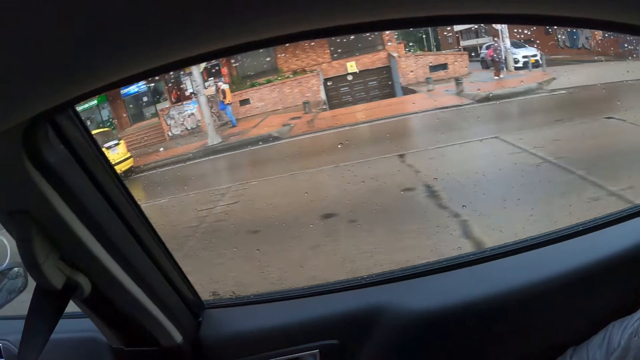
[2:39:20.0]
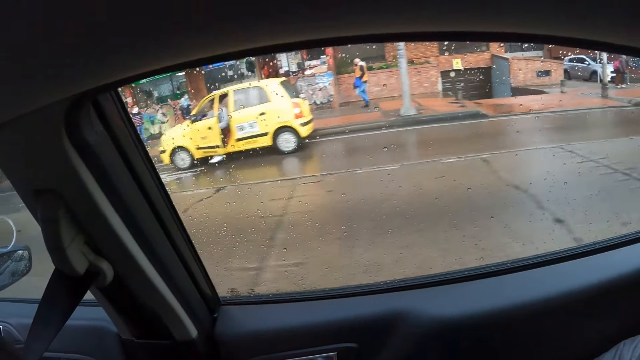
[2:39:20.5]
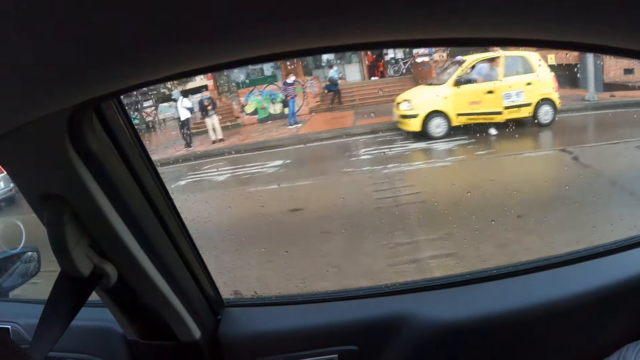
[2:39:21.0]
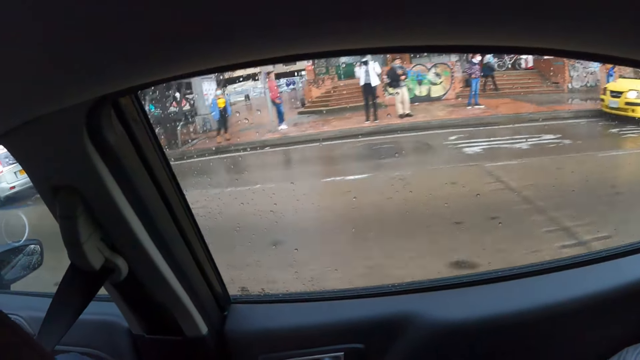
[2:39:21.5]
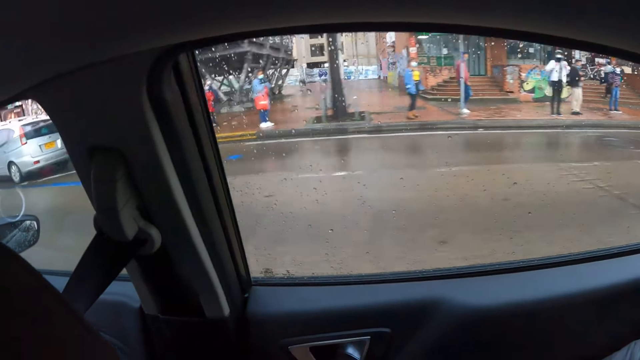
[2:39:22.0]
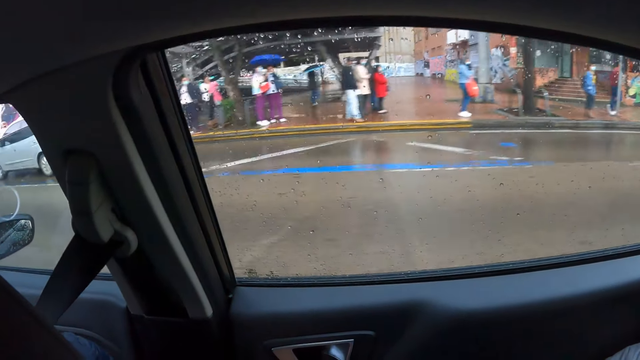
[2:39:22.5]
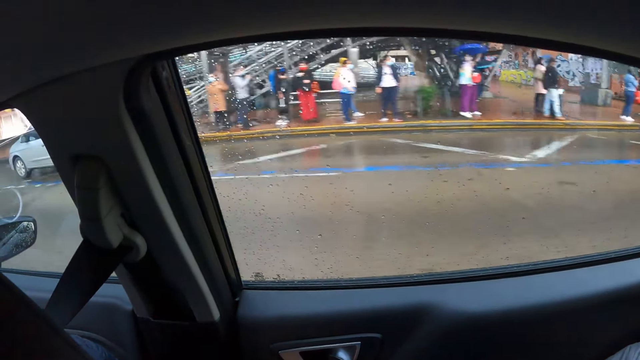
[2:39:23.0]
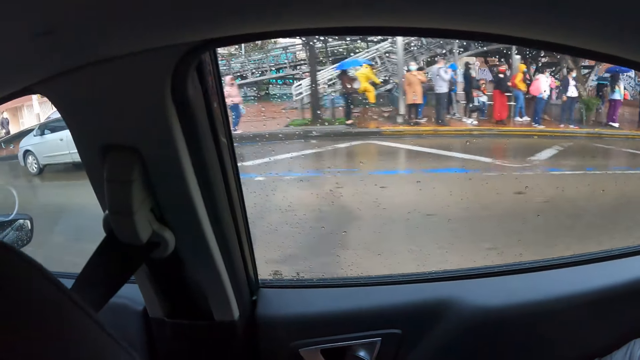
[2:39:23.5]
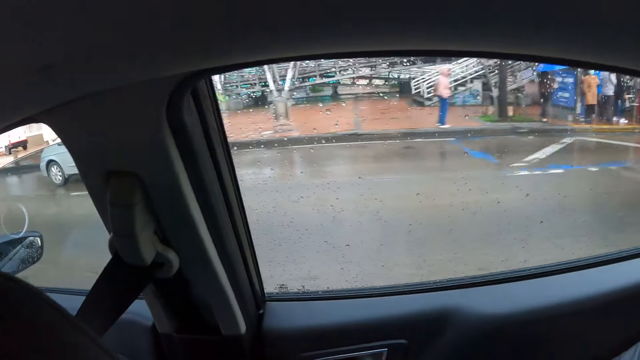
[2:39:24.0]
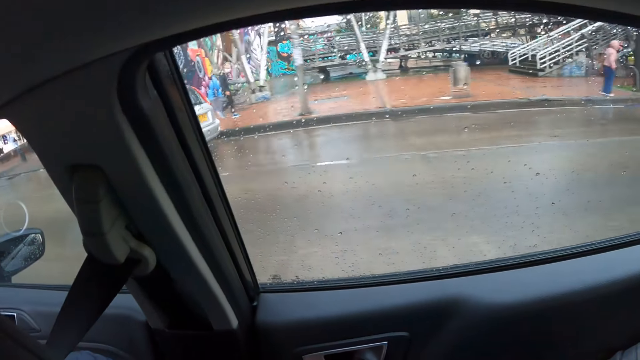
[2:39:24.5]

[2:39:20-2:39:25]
The camera wearer looks around.

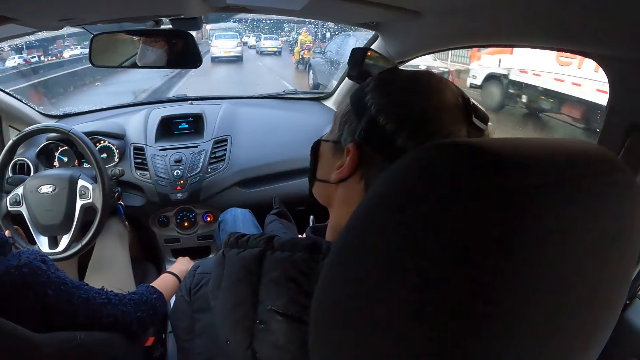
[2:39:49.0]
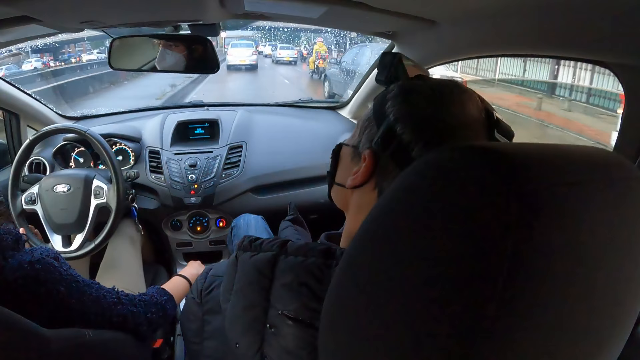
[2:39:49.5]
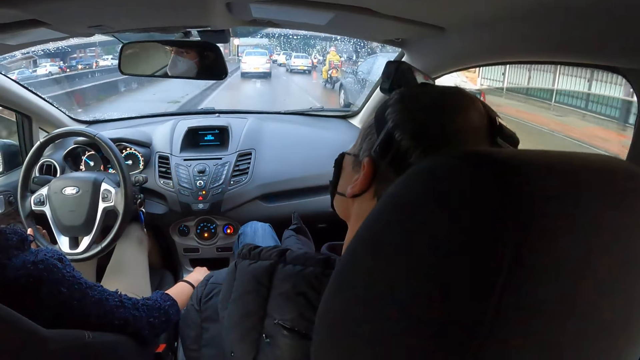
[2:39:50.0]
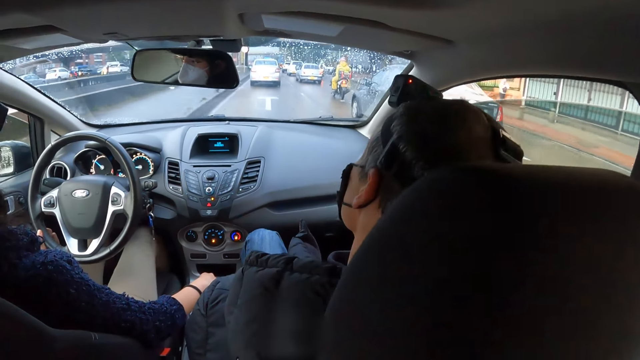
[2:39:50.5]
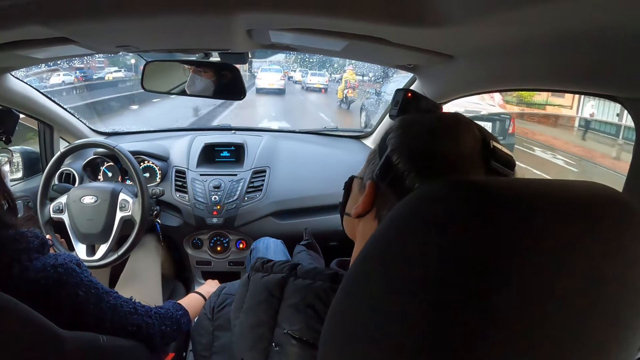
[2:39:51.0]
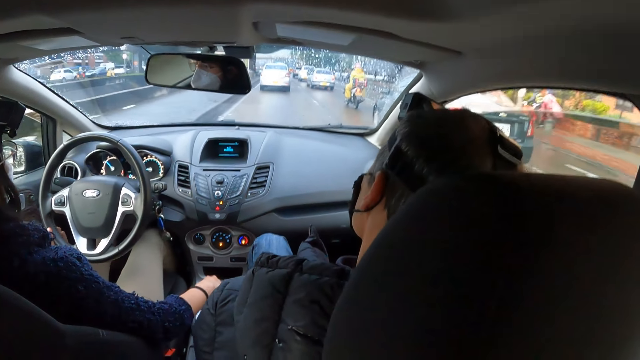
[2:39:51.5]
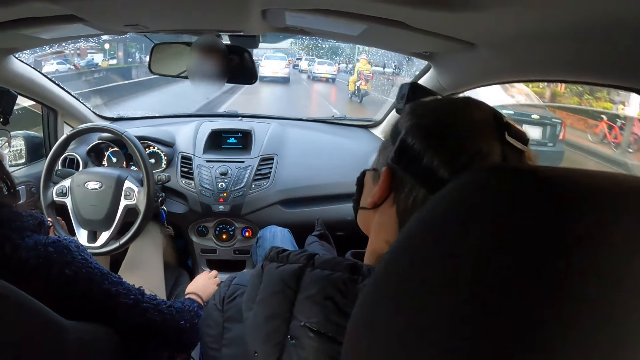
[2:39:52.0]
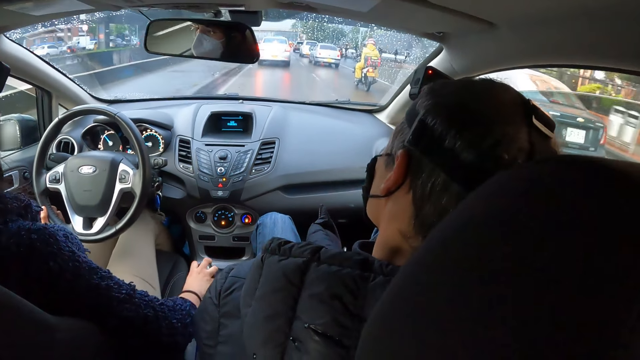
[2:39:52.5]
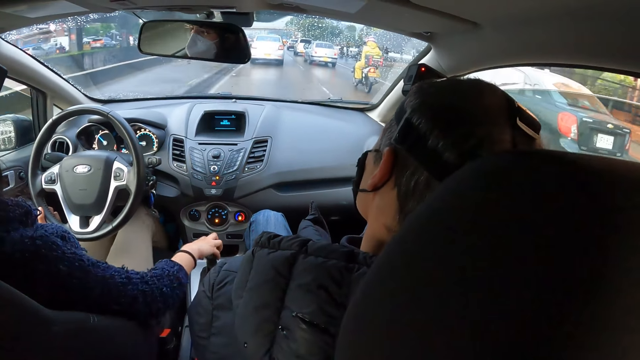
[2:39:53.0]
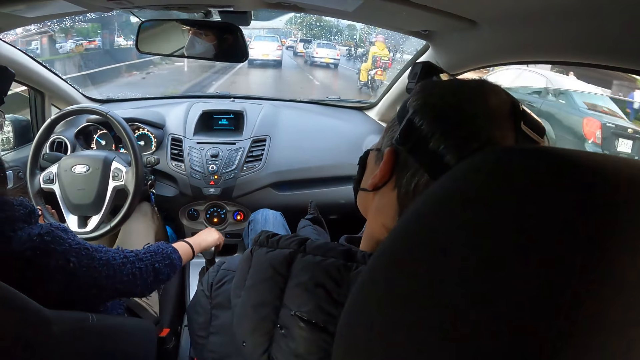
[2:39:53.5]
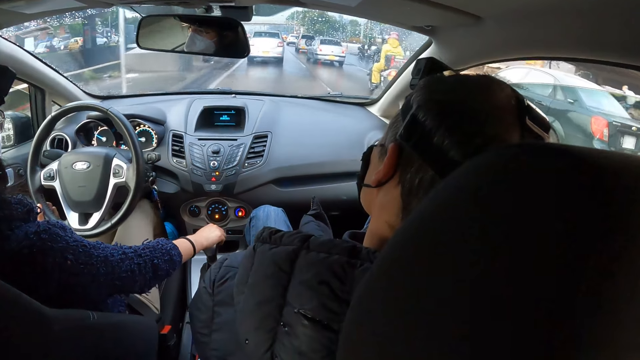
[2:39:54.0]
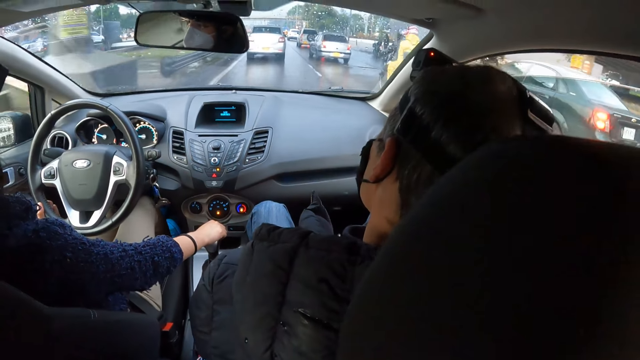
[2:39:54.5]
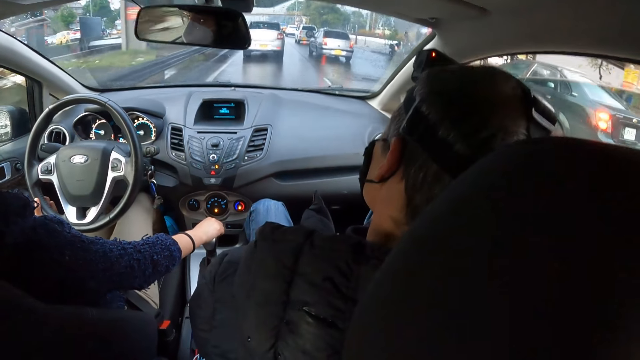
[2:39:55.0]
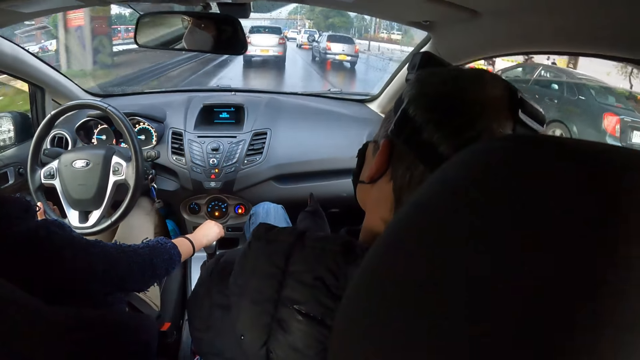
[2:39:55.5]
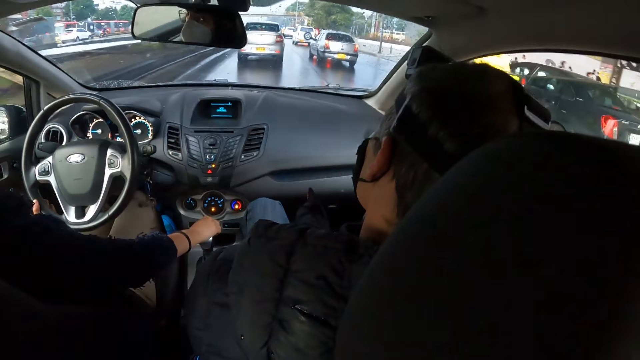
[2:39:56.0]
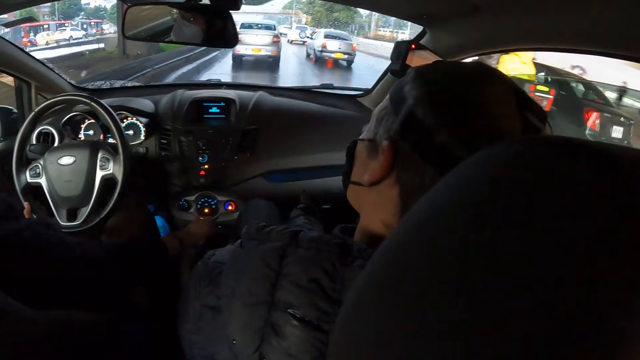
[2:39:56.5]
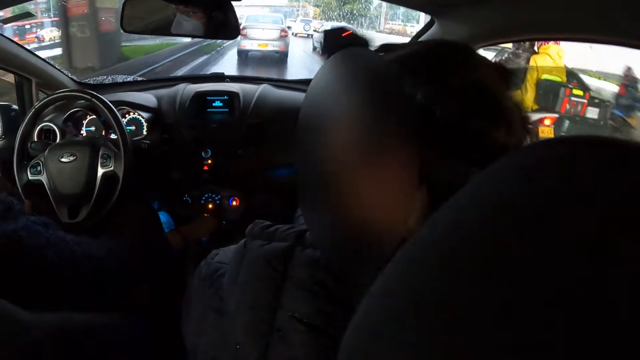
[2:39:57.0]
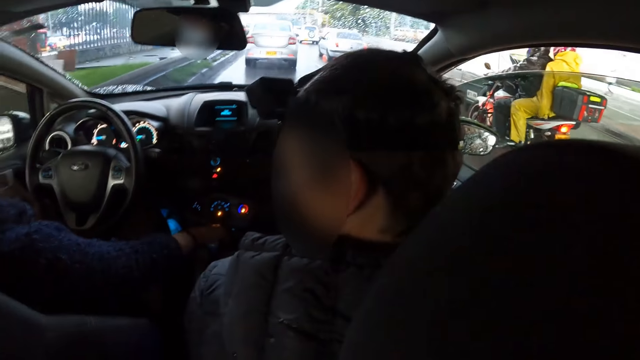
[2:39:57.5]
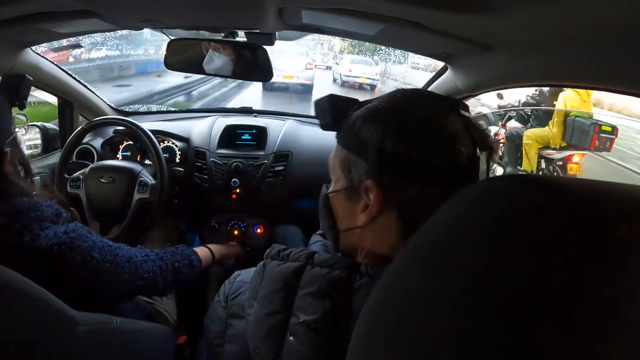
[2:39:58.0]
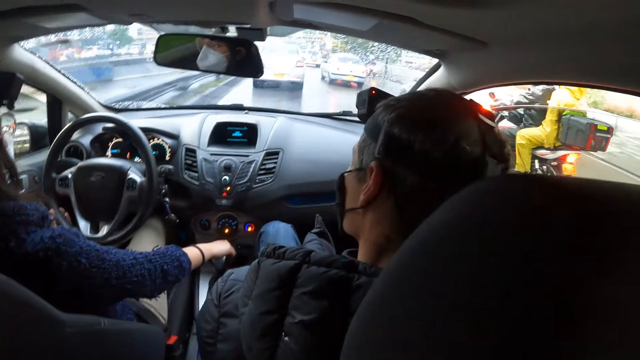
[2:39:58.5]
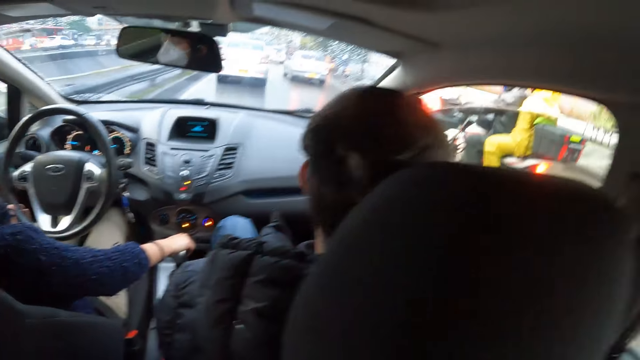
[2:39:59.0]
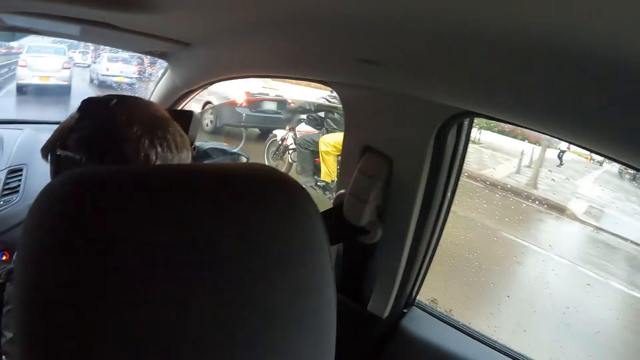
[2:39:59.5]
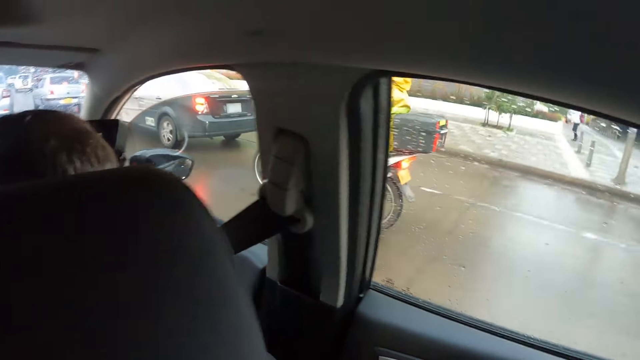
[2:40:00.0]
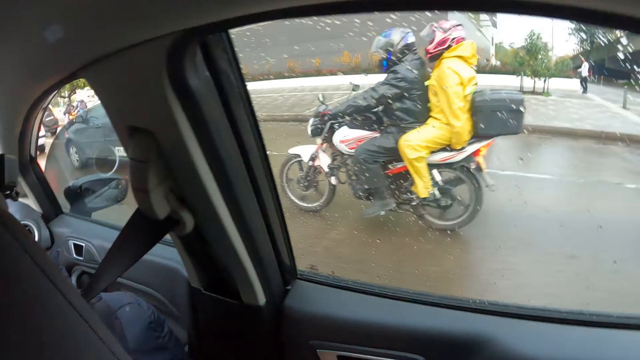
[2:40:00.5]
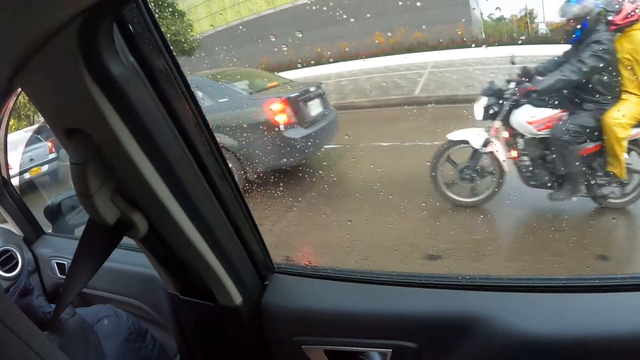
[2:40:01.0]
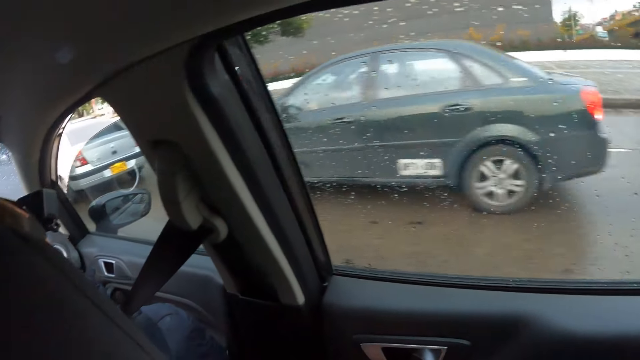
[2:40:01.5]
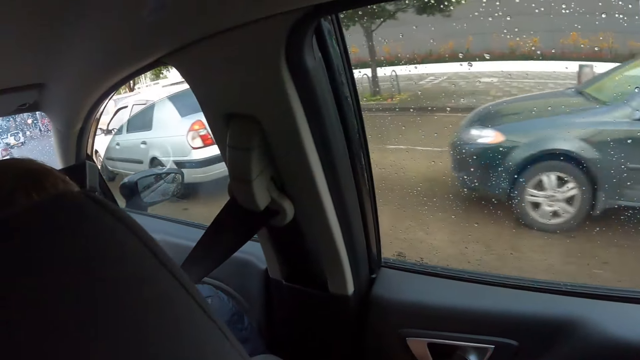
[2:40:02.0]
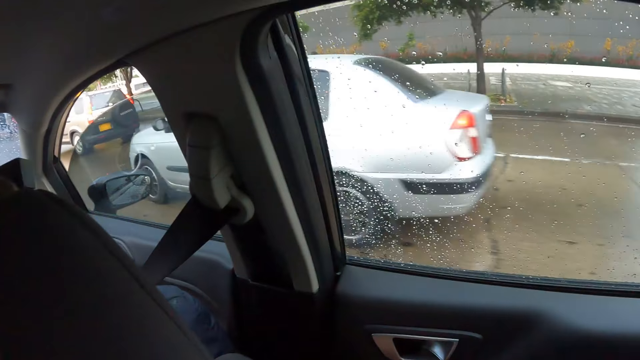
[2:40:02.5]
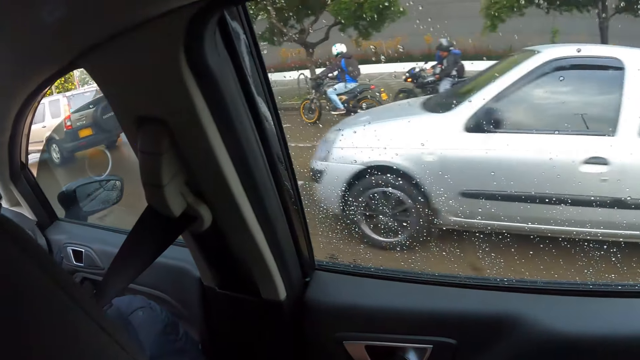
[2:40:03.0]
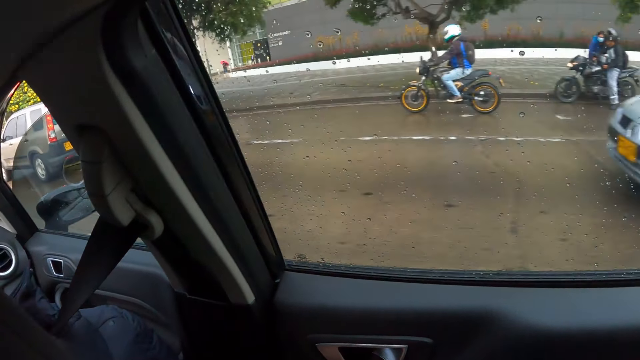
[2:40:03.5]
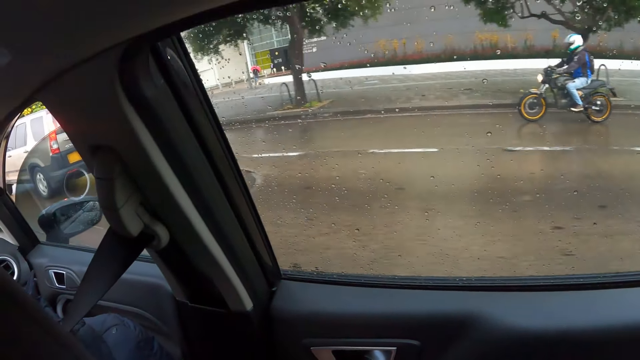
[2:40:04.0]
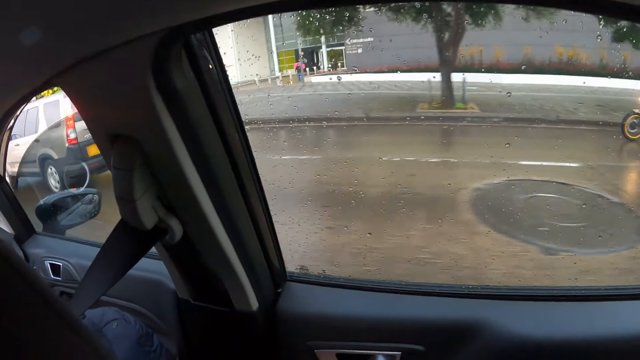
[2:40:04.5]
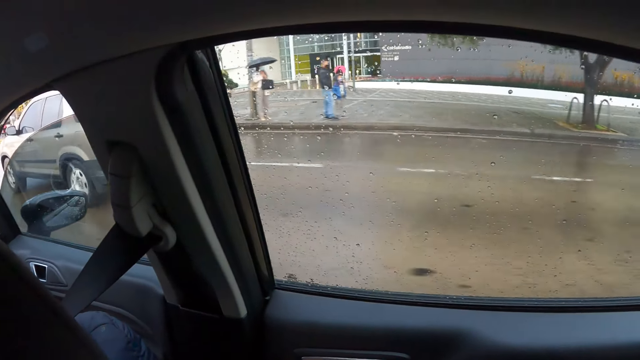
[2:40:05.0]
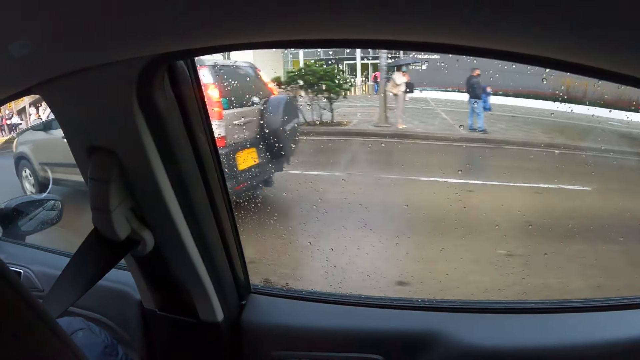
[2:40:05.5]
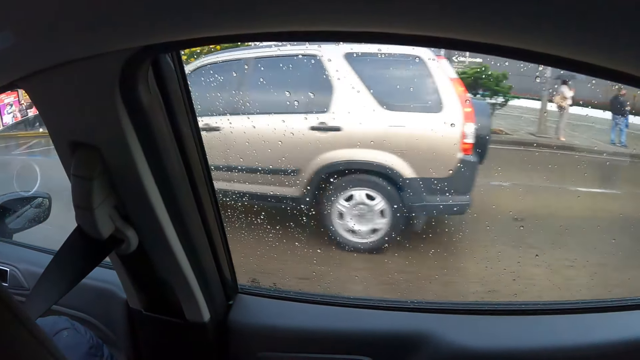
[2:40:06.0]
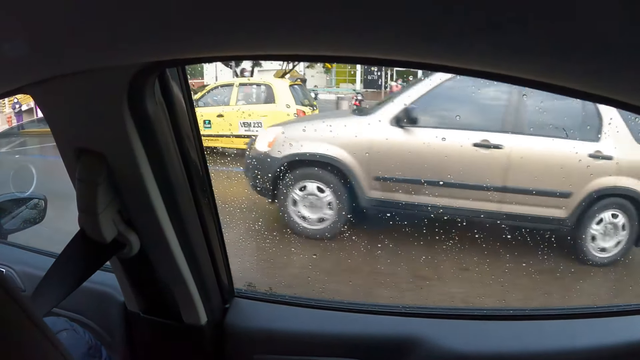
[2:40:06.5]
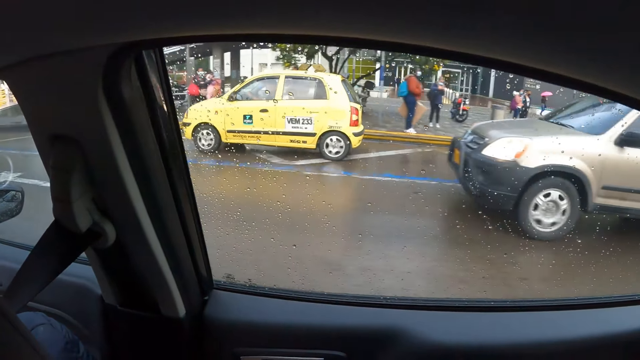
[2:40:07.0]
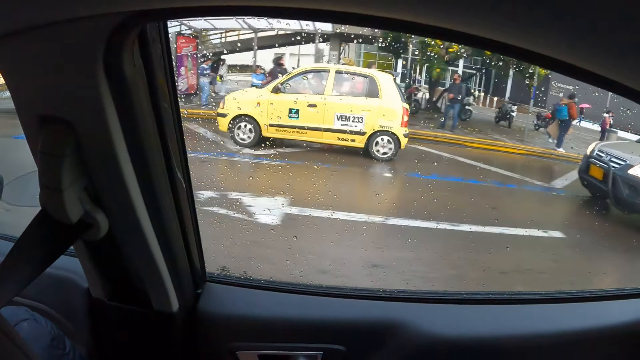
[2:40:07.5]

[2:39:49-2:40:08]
A woman drives the car. The woman moves the car's gear with her right hand. The camera wearer looks around.
